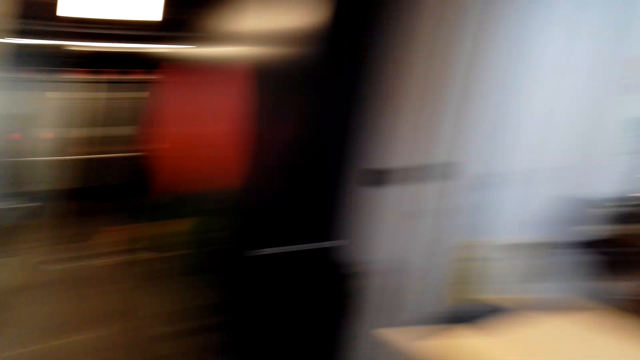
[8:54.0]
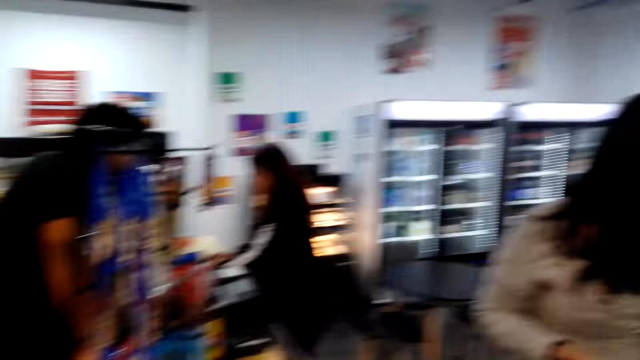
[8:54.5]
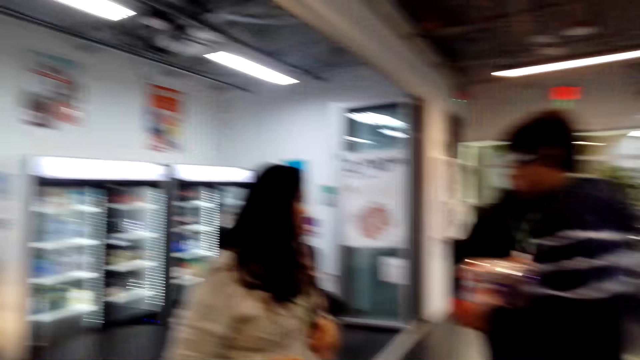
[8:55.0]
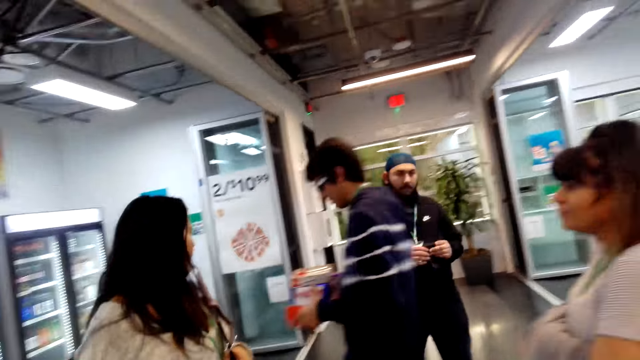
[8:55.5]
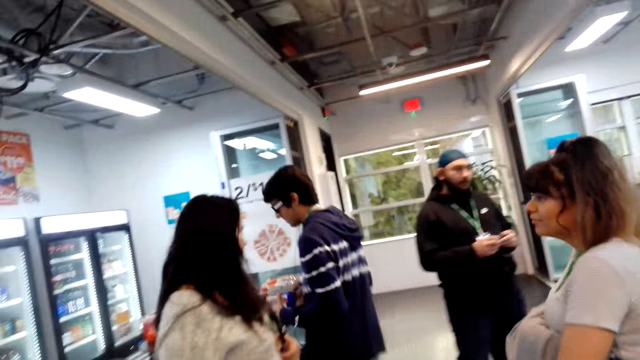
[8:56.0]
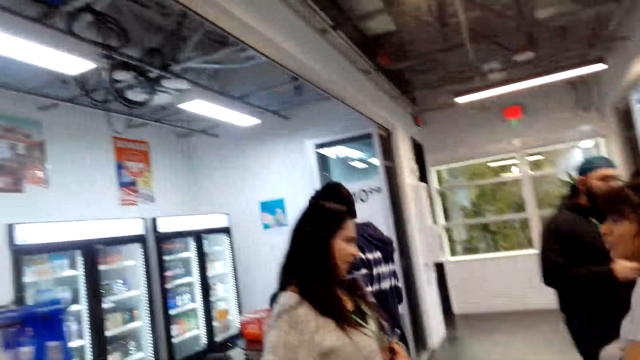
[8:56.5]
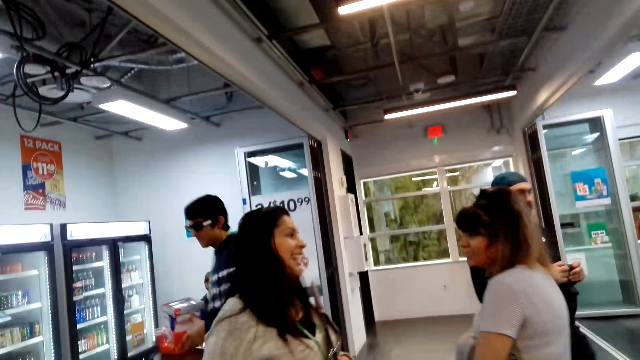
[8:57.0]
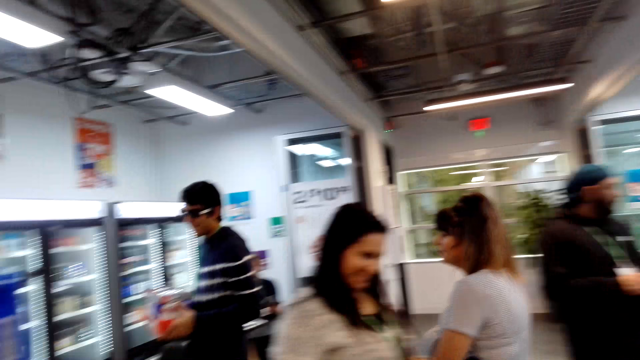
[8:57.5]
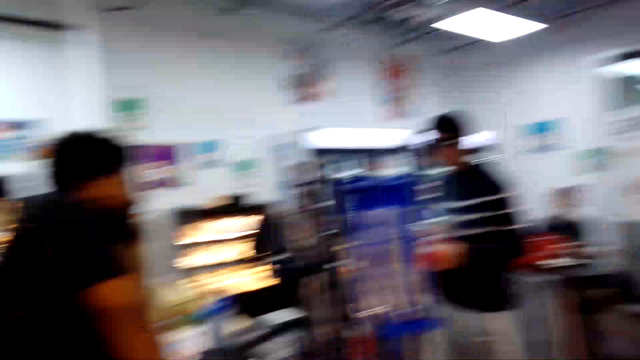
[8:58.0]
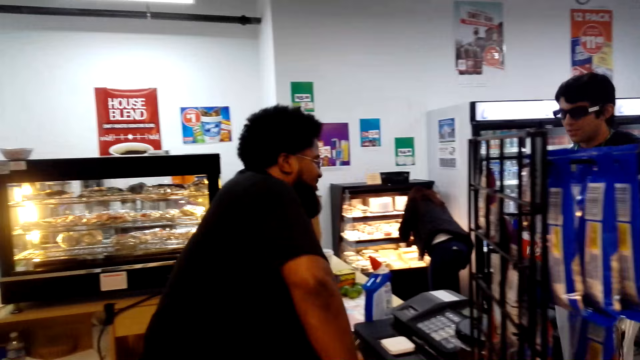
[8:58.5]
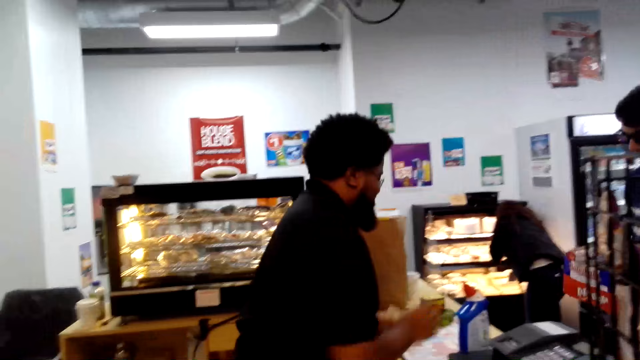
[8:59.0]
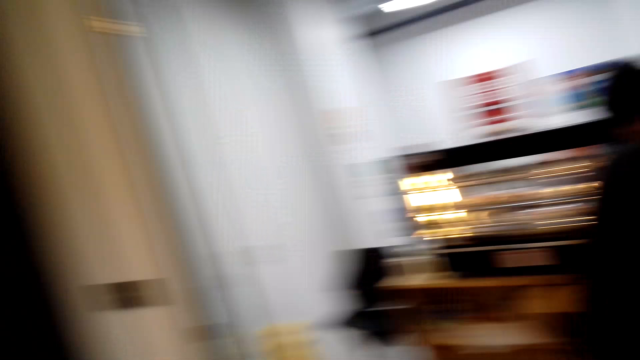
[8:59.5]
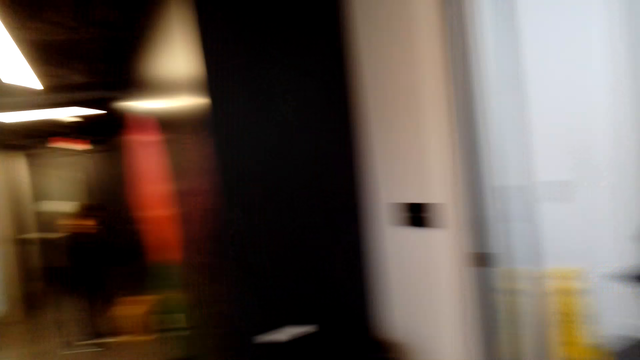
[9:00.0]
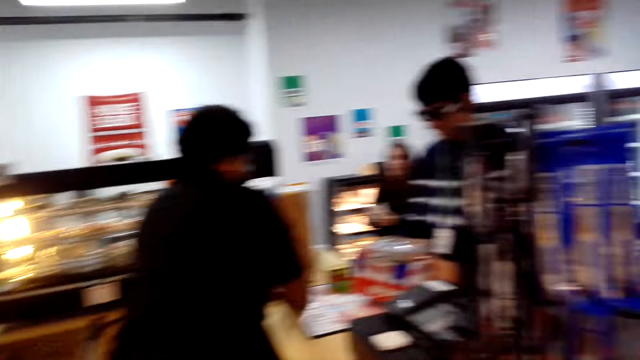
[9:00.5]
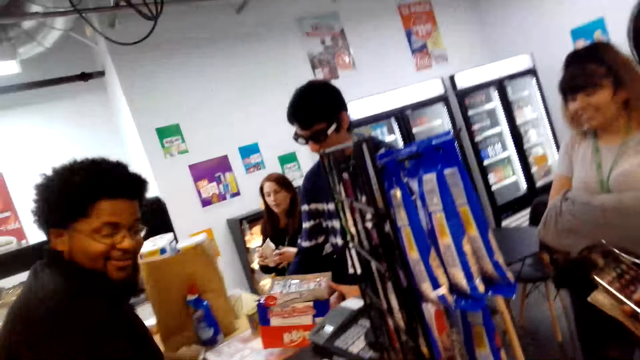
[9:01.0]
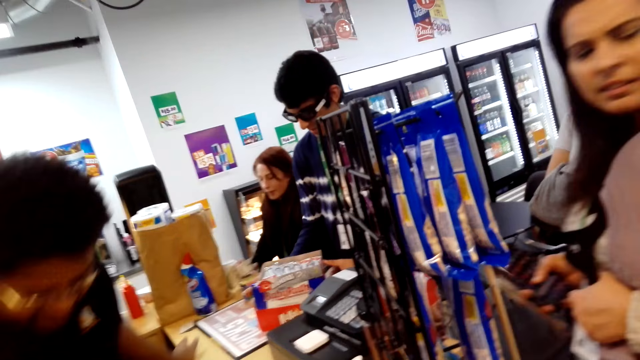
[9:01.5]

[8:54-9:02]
A person walks around. The camera wearer walks around. Another person walks around. A lady talks with another lady. Another person walks around. The camera wearer looks around. Another person interacts with someone. The camera wearer looks around again. They talk with a cashier. The first person hands someone something. The camera wearer looks around.

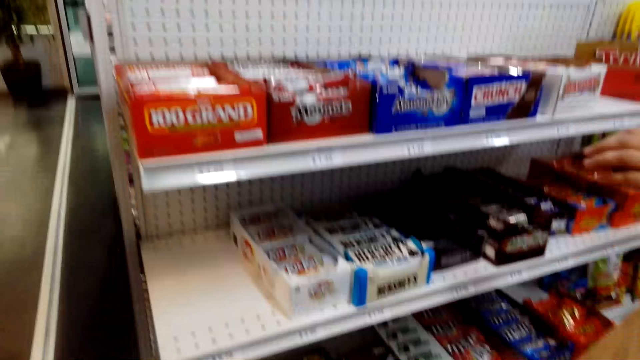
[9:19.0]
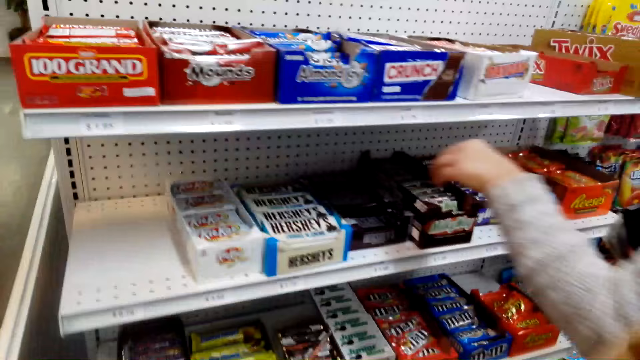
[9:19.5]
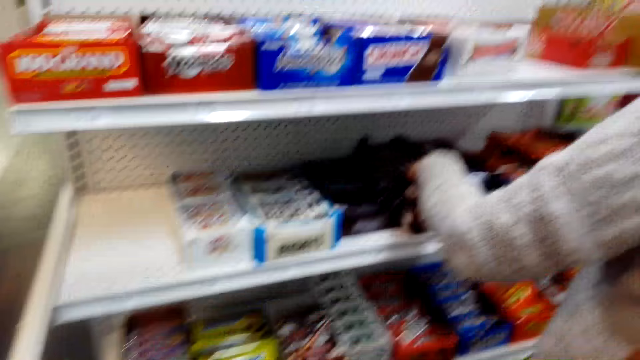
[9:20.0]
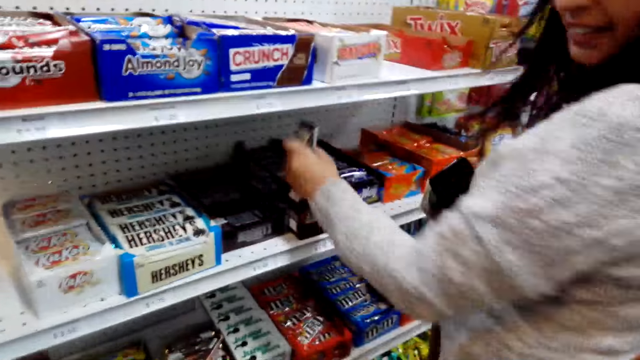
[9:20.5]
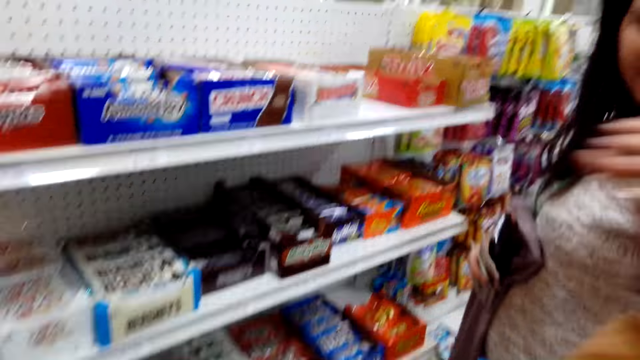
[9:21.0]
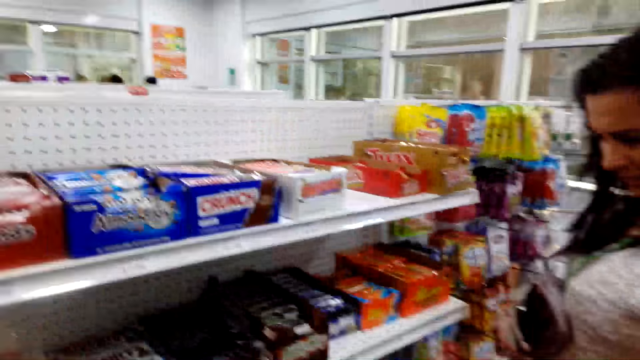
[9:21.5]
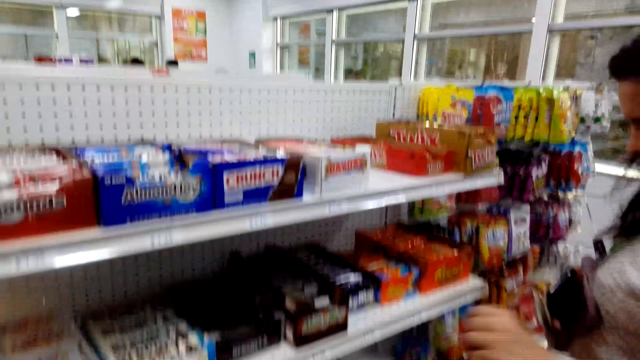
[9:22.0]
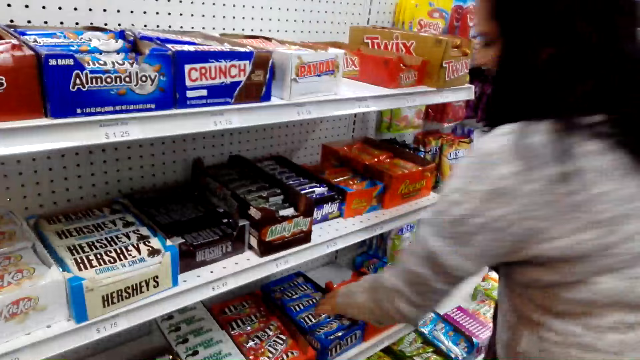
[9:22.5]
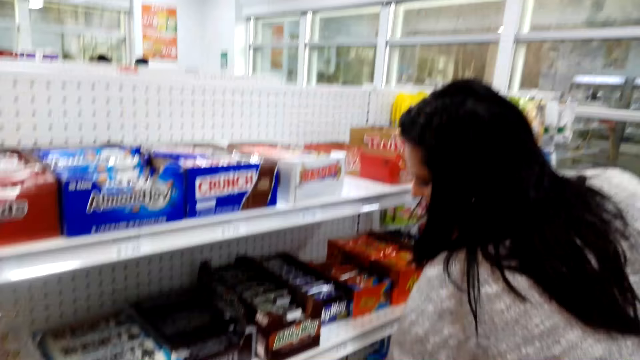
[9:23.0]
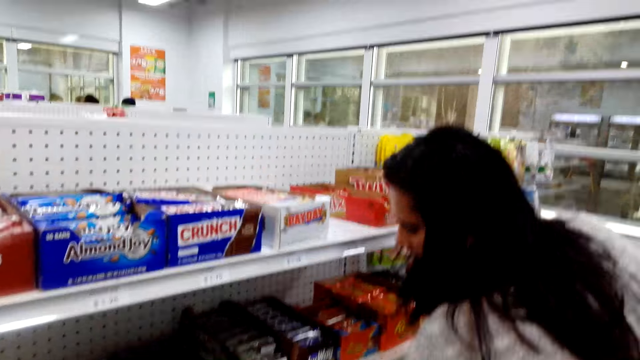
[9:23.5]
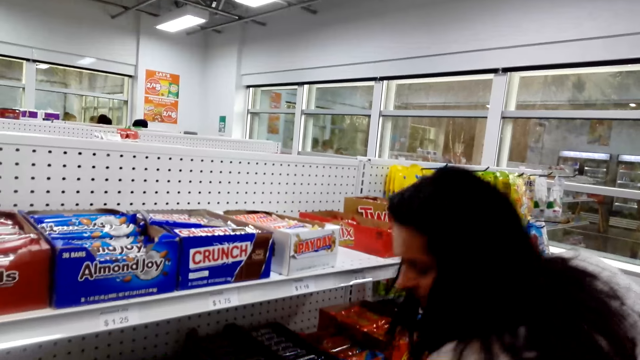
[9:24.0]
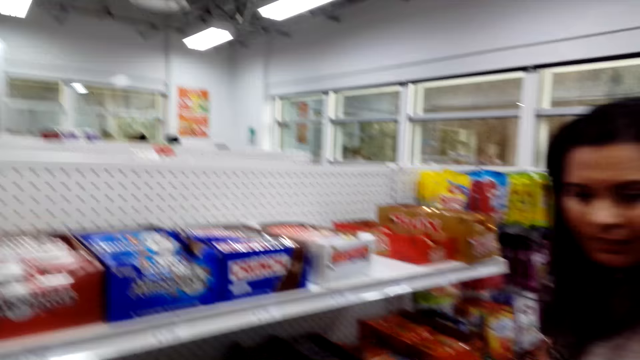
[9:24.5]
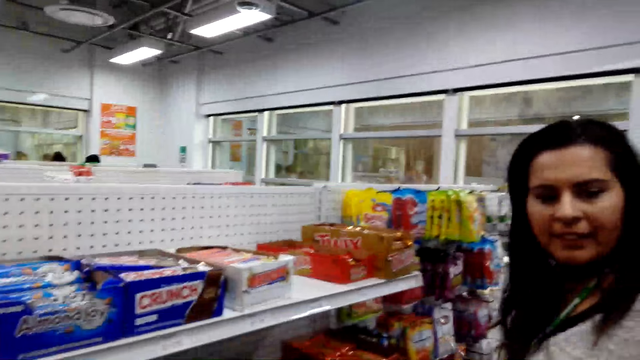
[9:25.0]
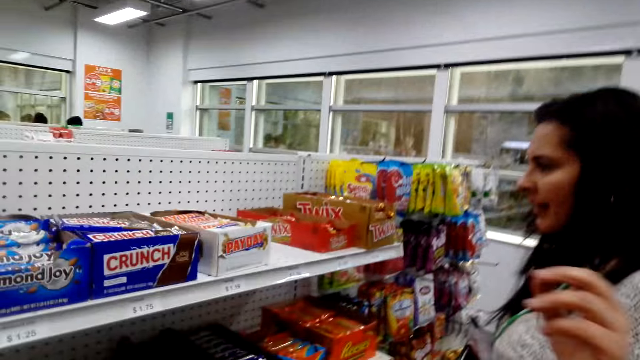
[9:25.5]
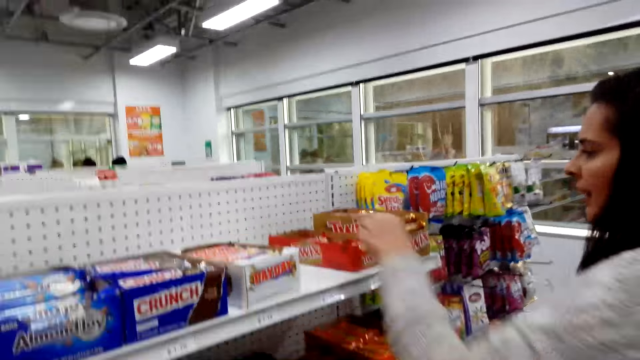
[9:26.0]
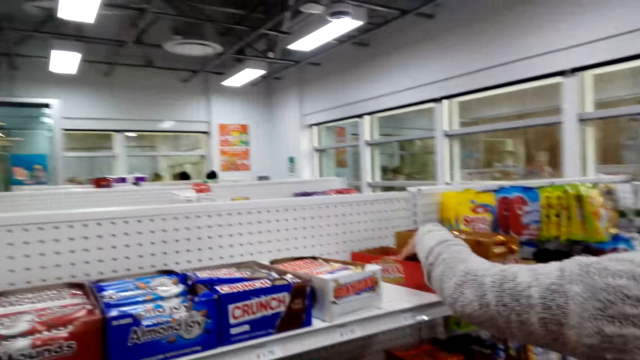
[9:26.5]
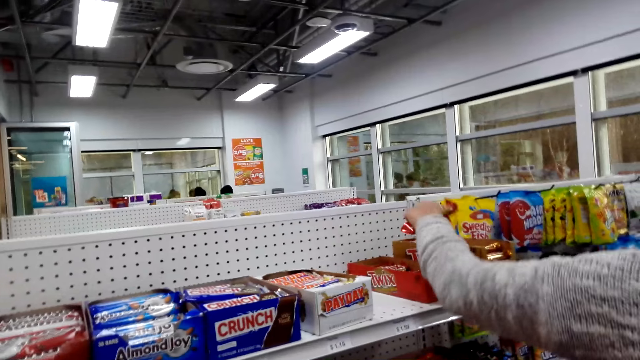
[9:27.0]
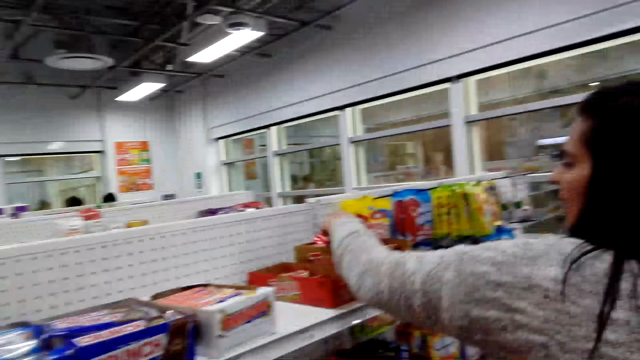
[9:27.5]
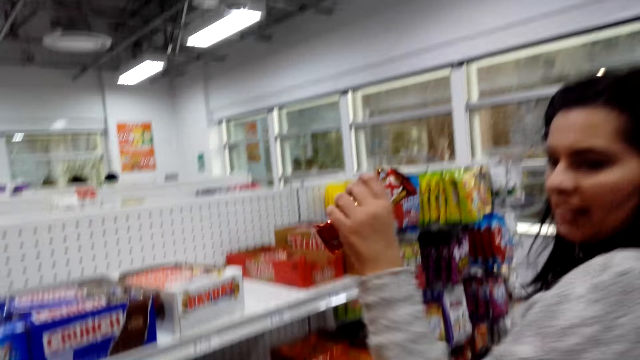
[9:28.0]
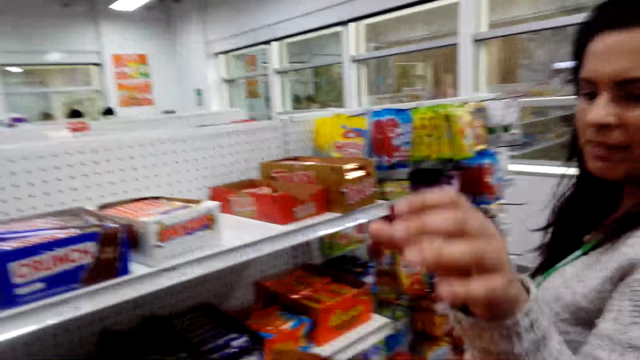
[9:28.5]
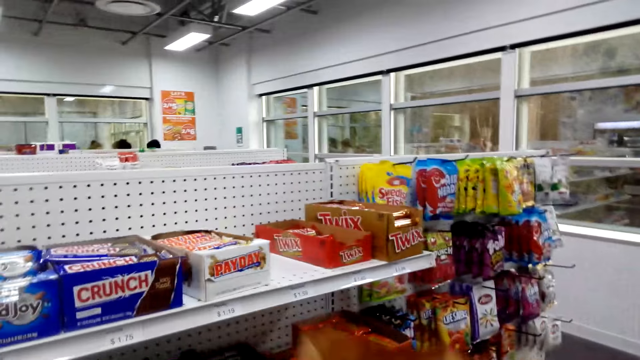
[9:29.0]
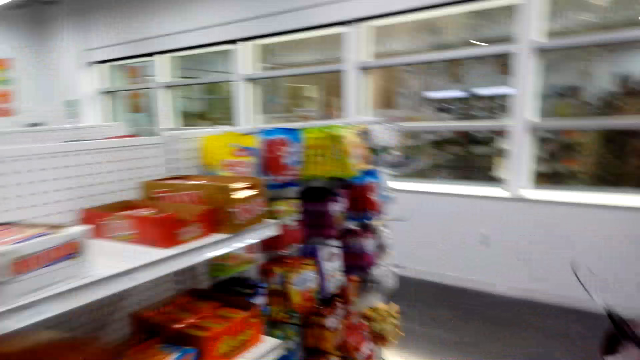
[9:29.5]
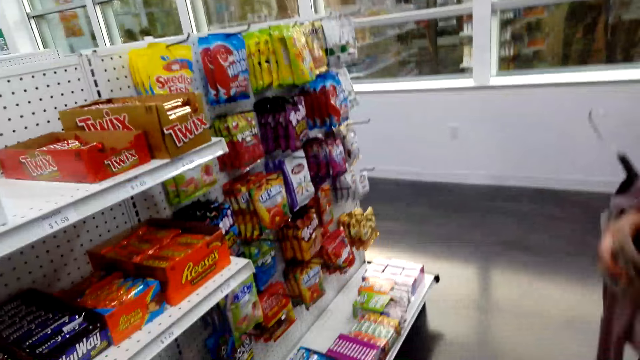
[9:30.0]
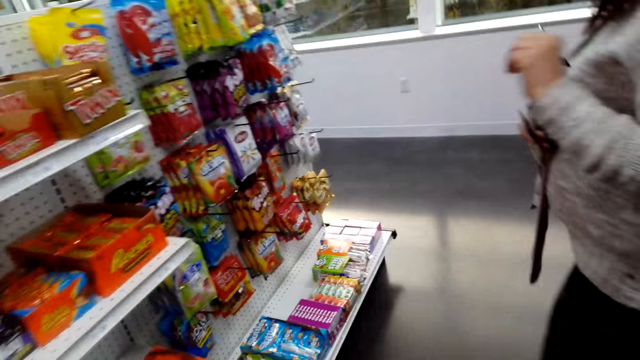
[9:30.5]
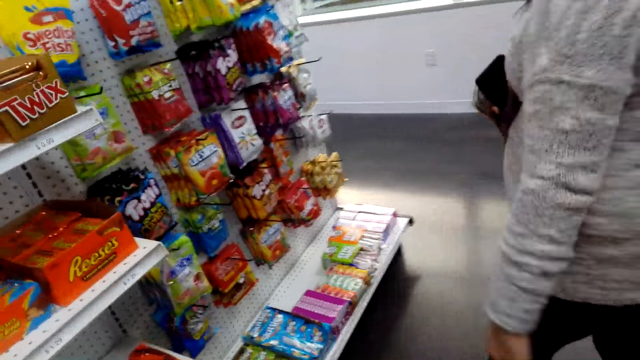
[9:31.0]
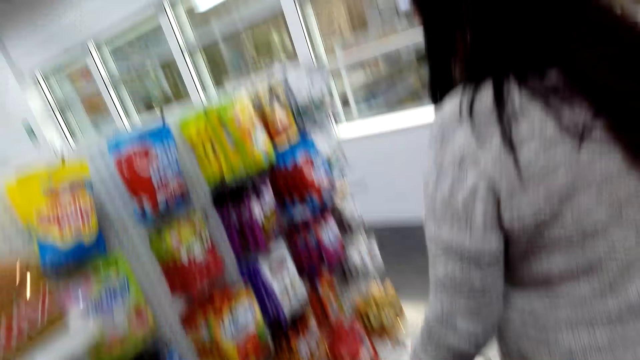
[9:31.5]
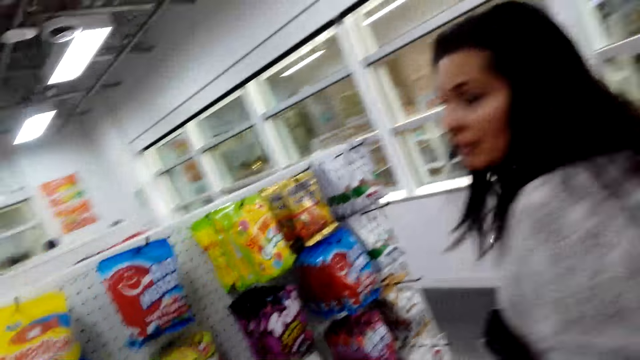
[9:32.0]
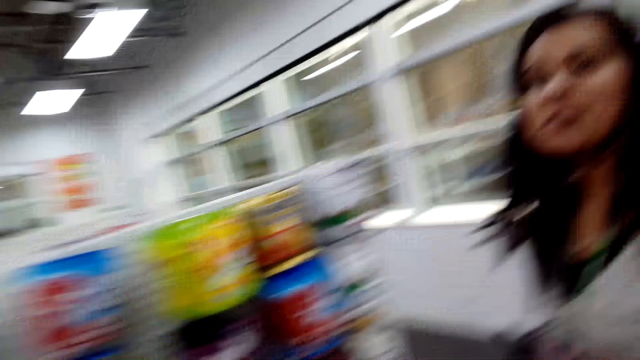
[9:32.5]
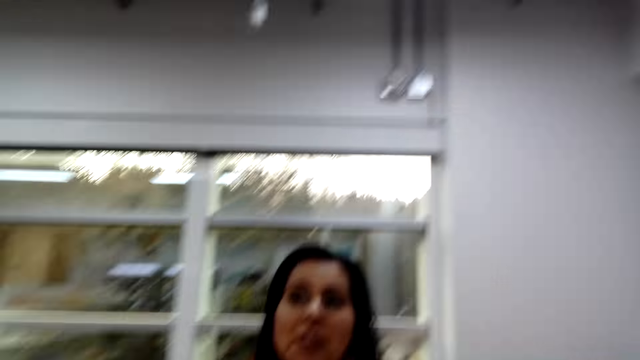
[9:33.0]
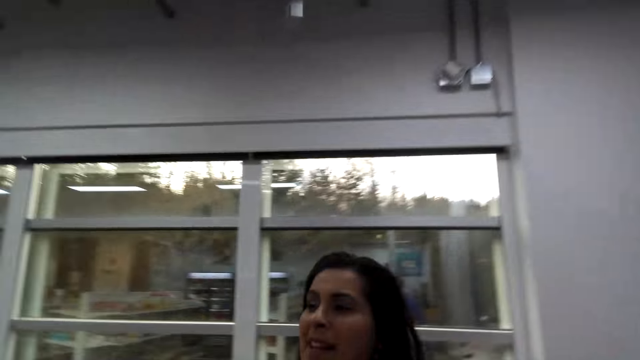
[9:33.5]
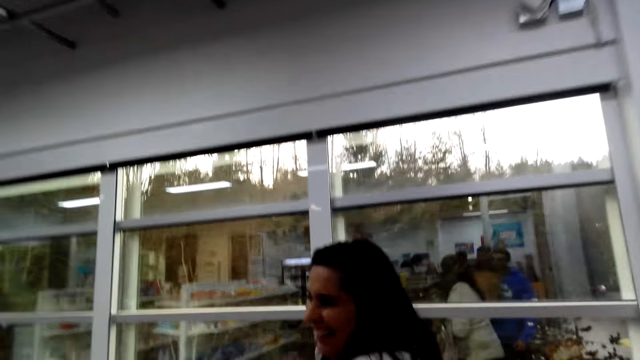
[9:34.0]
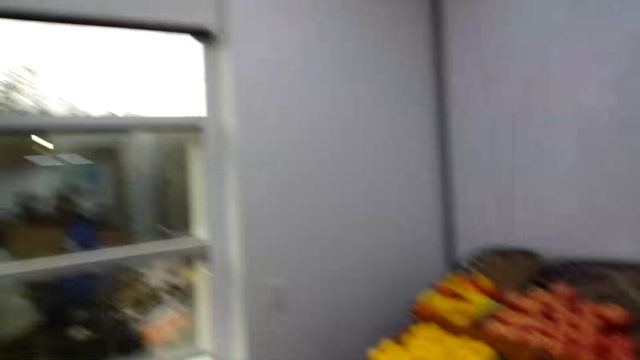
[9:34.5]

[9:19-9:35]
A person picks a chocolate sachet from the food display. The camera wearer converses with the person. They look around. The person picks the chocolate sachet from the food display. The camera wearer looks around. The person drops the chocolate sachet in a paper bag. The person picks the chocolate sachet from the food display. The person drops the chocolate sachet in the paper bag. The camera wearer walks around. They converse with the person.
